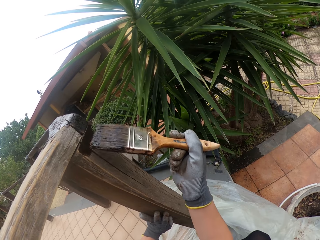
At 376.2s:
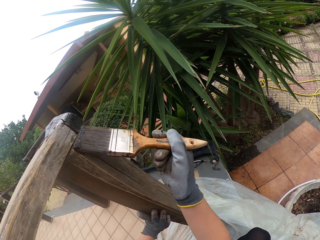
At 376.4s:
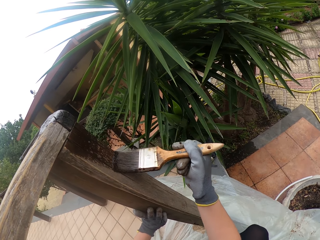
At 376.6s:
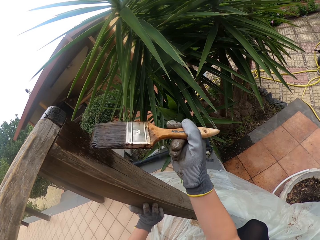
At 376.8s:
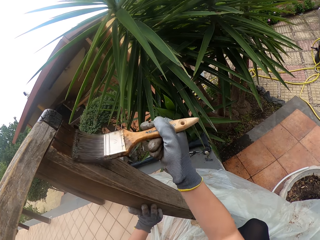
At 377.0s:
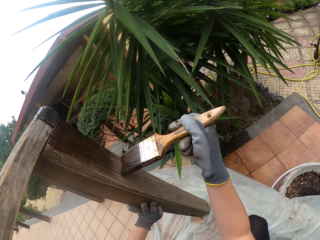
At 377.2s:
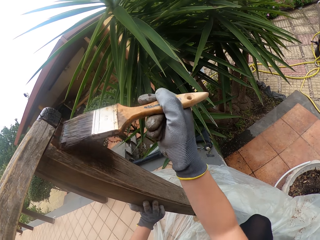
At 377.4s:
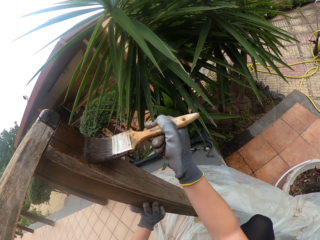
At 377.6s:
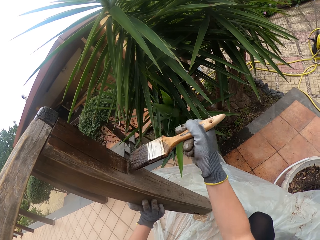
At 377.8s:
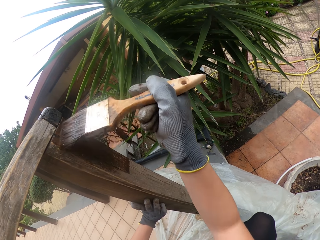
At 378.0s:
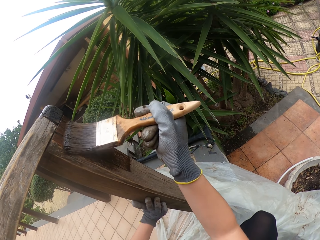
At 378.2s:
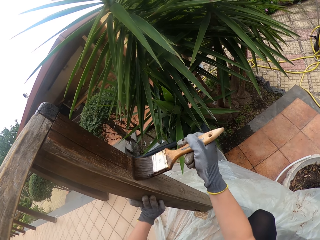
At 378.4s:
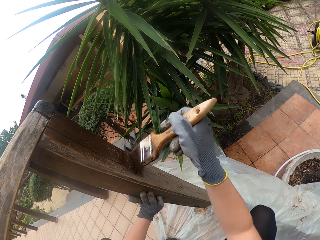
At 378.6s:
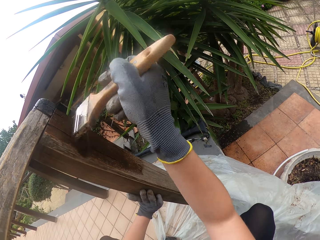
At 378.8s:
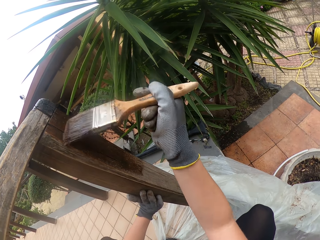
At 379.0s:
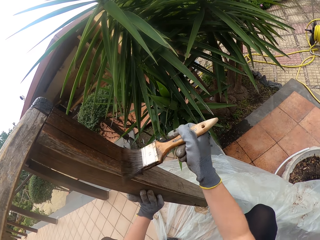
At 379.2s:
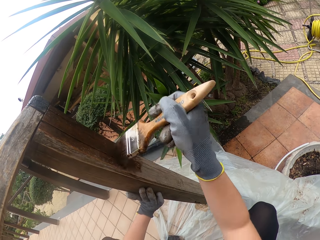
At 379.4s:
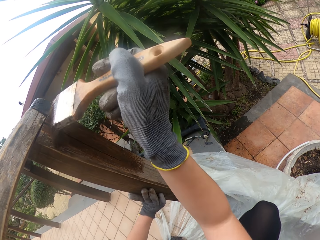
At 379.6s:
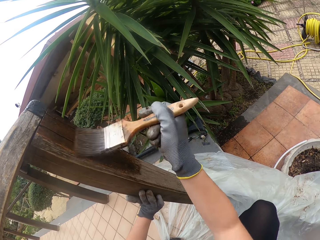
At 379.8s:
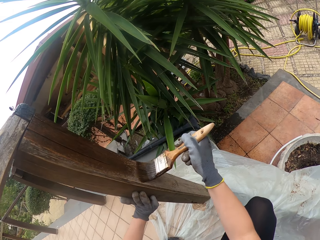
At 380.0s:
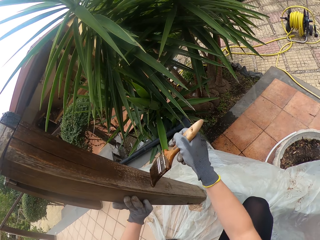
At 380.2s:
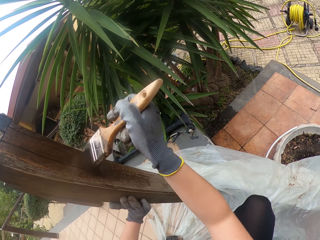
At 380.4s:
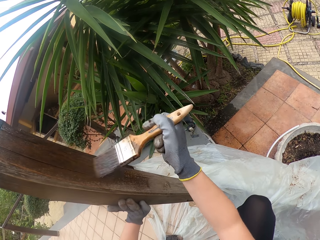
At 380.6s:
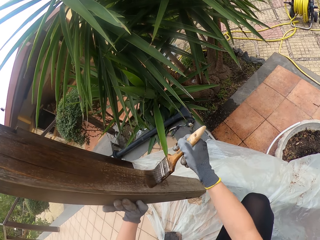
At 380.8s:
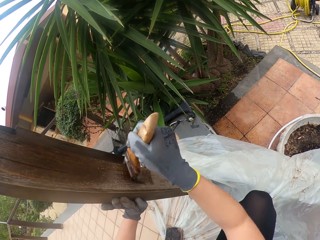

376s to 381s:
The camera wearer paints the post.

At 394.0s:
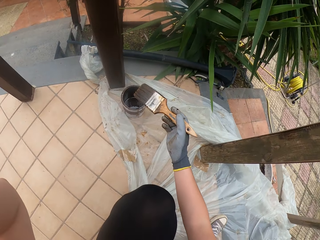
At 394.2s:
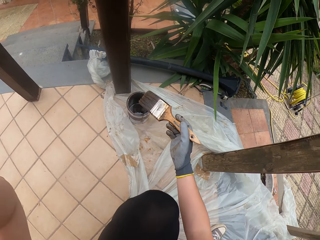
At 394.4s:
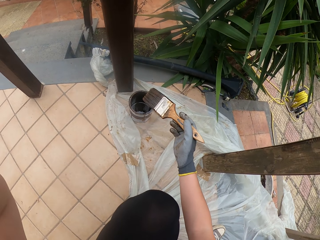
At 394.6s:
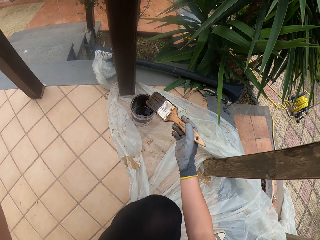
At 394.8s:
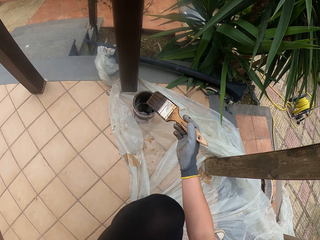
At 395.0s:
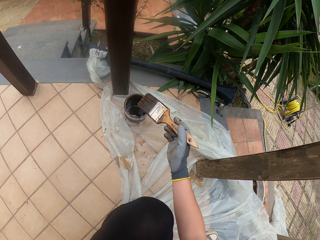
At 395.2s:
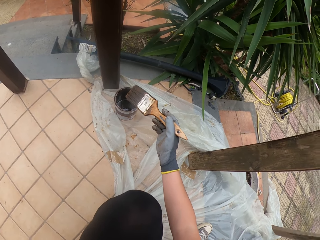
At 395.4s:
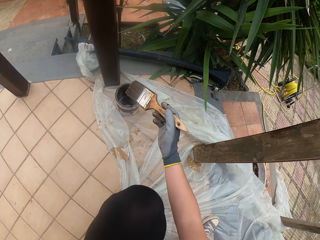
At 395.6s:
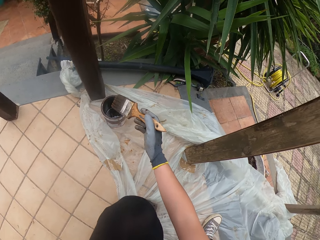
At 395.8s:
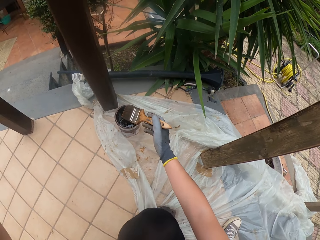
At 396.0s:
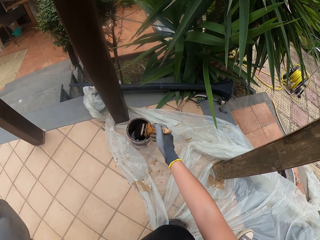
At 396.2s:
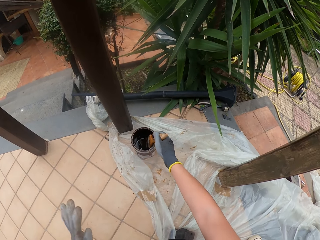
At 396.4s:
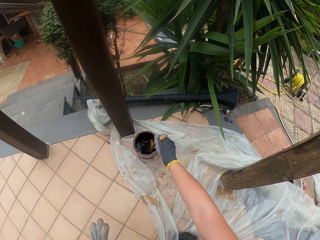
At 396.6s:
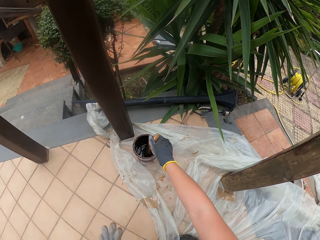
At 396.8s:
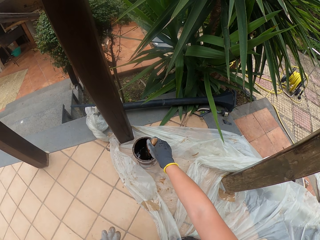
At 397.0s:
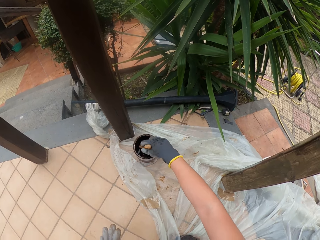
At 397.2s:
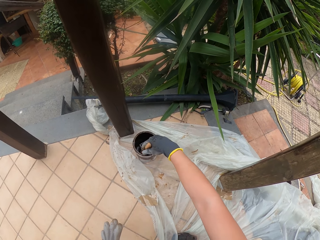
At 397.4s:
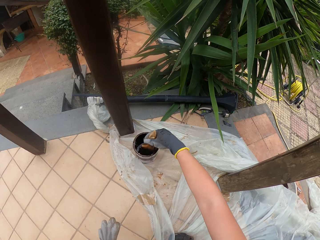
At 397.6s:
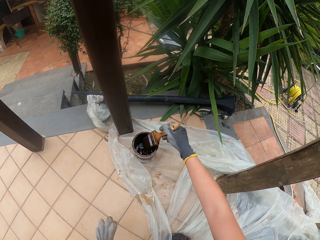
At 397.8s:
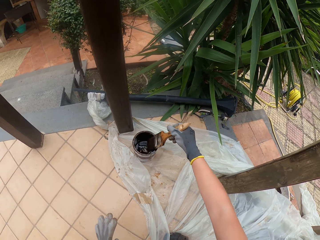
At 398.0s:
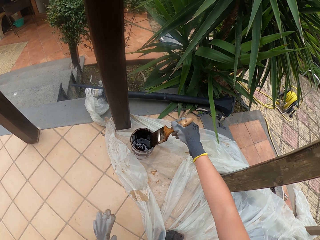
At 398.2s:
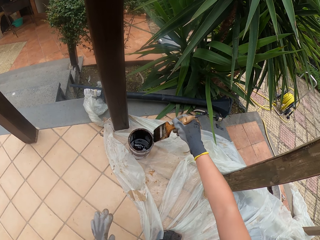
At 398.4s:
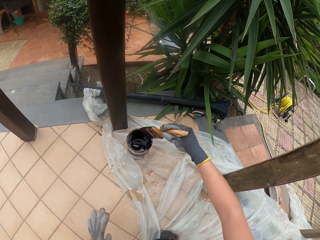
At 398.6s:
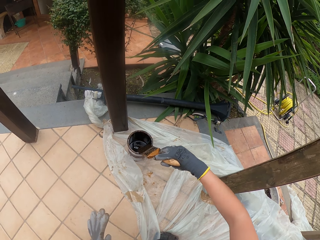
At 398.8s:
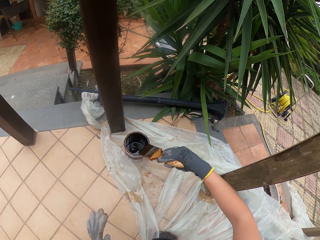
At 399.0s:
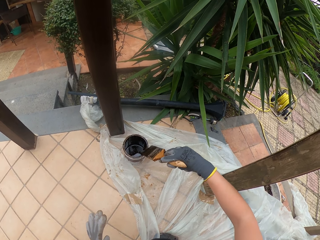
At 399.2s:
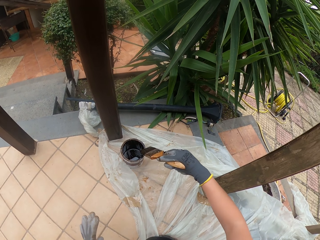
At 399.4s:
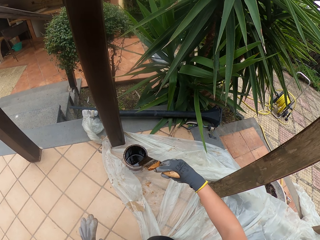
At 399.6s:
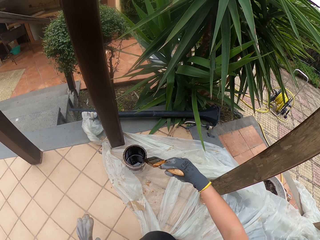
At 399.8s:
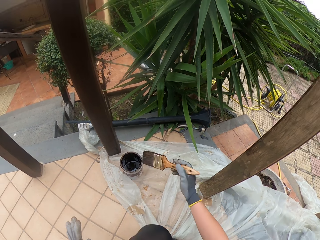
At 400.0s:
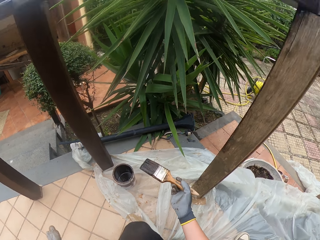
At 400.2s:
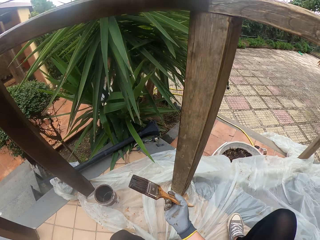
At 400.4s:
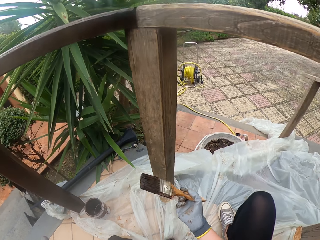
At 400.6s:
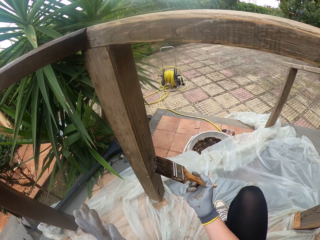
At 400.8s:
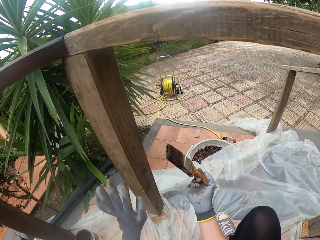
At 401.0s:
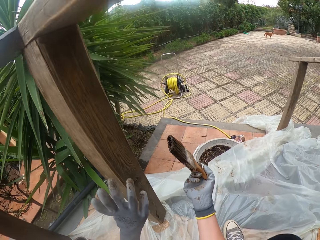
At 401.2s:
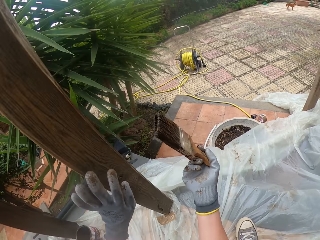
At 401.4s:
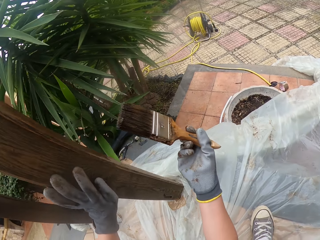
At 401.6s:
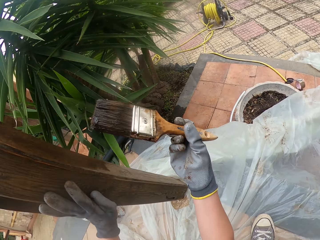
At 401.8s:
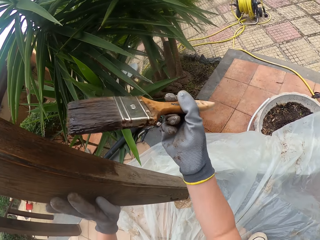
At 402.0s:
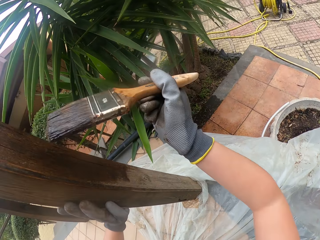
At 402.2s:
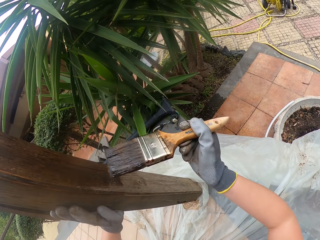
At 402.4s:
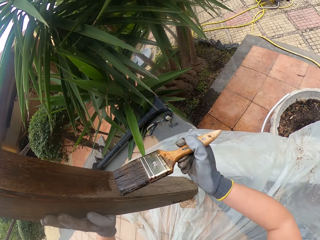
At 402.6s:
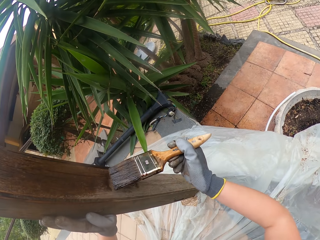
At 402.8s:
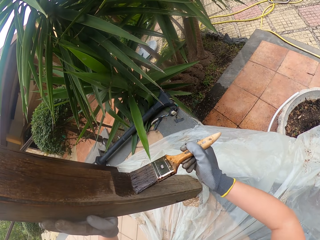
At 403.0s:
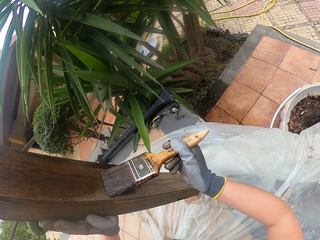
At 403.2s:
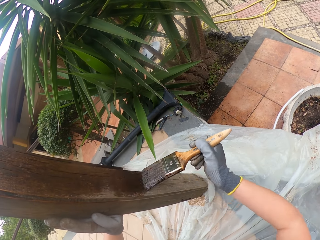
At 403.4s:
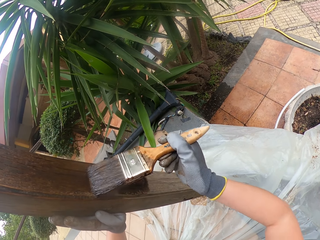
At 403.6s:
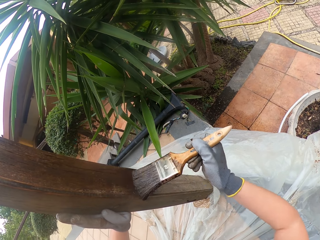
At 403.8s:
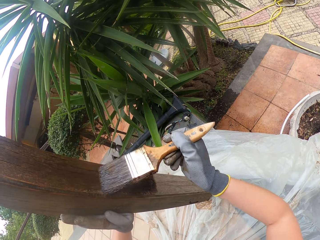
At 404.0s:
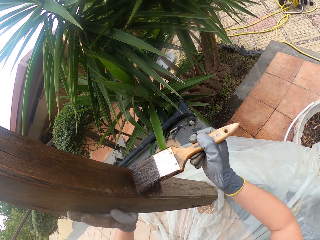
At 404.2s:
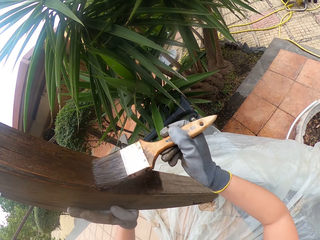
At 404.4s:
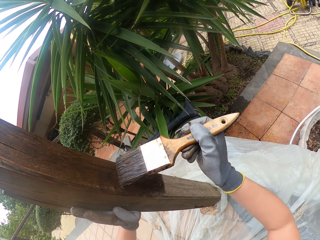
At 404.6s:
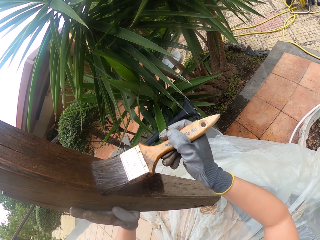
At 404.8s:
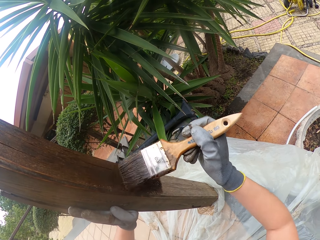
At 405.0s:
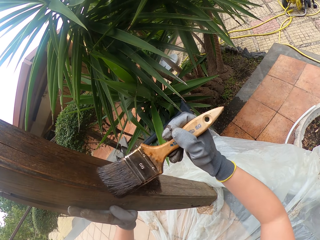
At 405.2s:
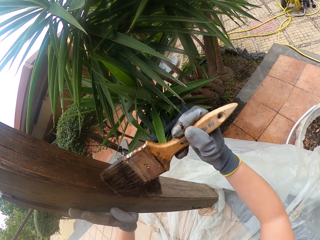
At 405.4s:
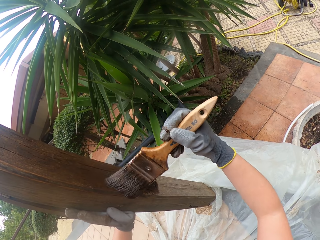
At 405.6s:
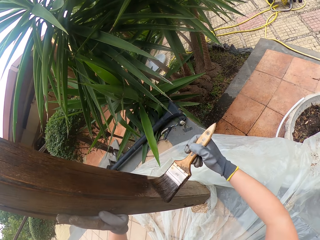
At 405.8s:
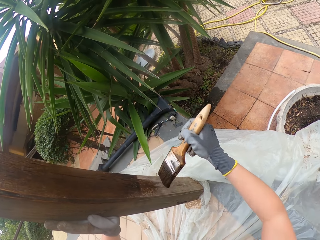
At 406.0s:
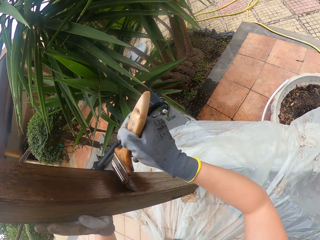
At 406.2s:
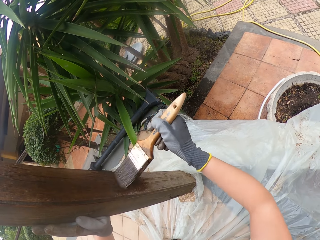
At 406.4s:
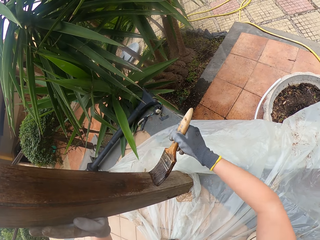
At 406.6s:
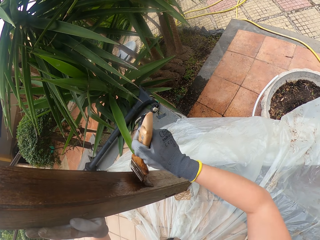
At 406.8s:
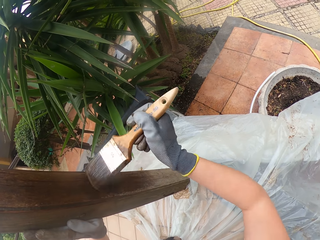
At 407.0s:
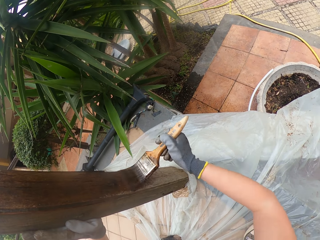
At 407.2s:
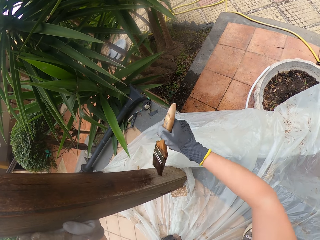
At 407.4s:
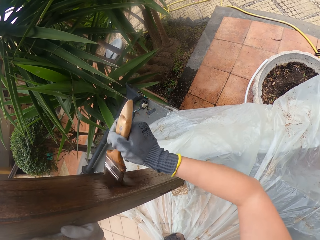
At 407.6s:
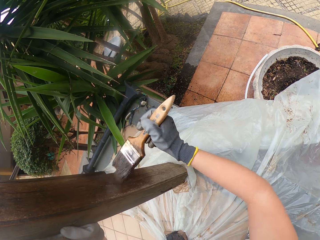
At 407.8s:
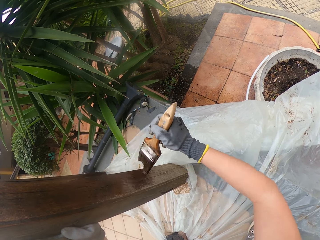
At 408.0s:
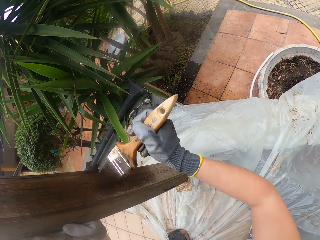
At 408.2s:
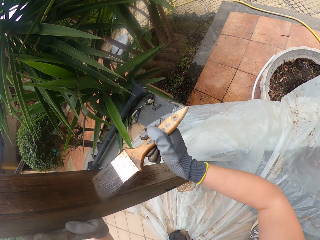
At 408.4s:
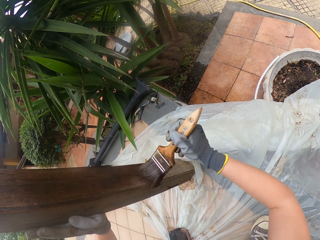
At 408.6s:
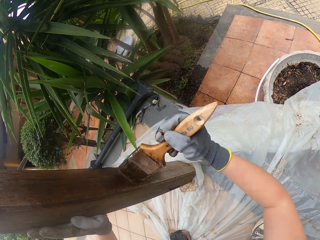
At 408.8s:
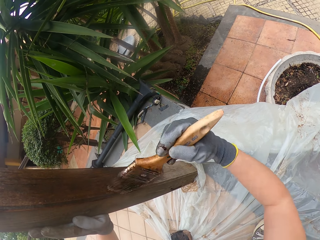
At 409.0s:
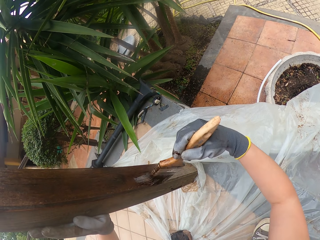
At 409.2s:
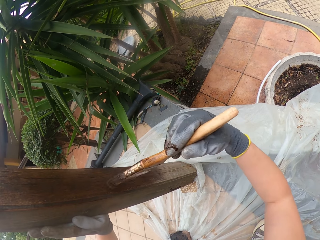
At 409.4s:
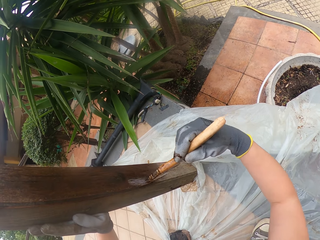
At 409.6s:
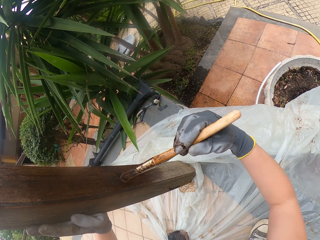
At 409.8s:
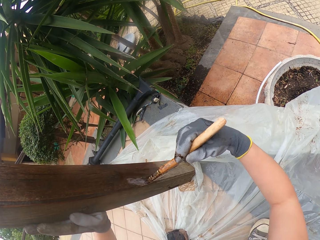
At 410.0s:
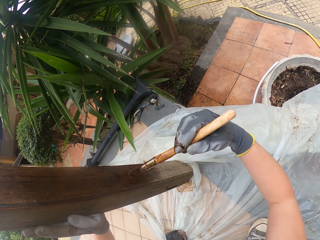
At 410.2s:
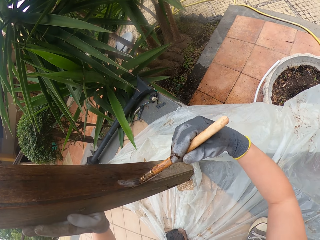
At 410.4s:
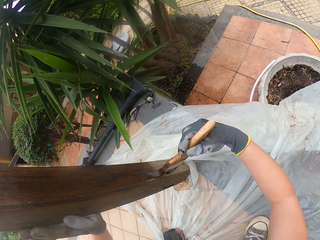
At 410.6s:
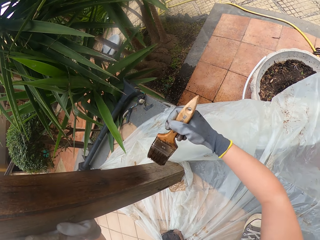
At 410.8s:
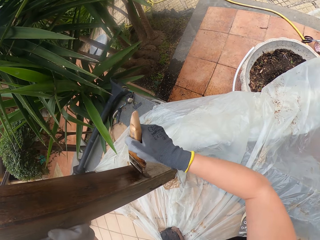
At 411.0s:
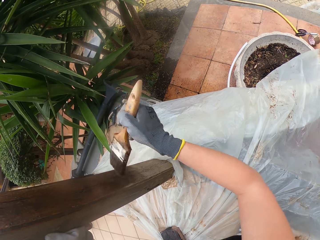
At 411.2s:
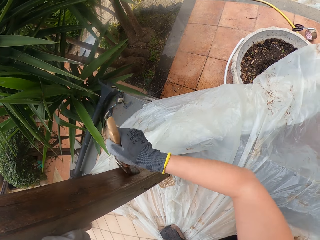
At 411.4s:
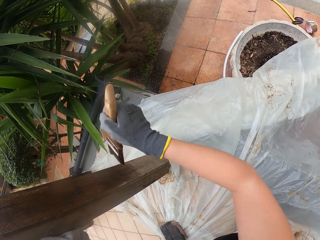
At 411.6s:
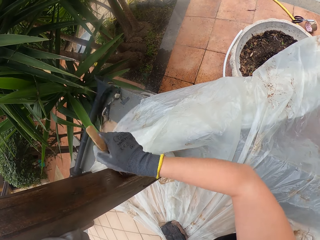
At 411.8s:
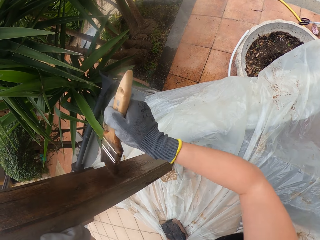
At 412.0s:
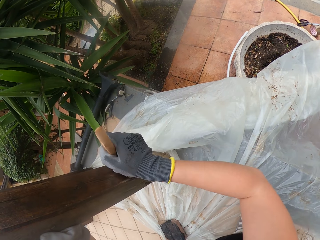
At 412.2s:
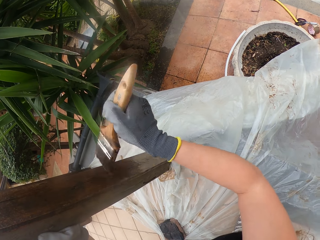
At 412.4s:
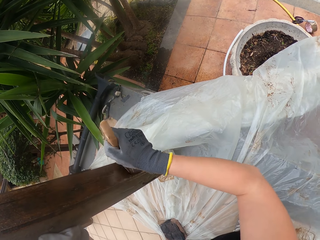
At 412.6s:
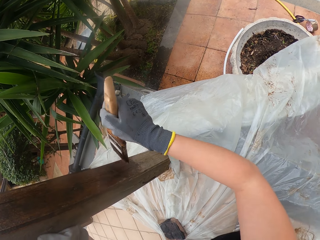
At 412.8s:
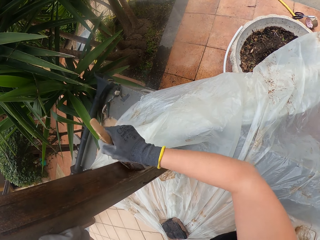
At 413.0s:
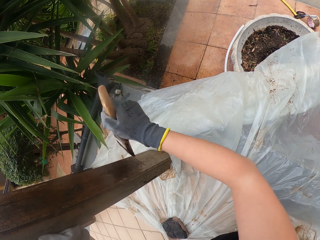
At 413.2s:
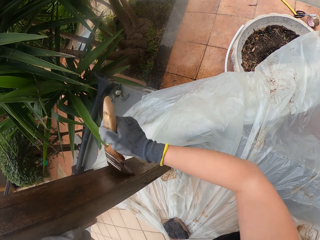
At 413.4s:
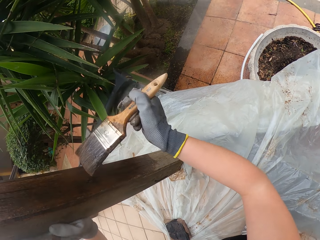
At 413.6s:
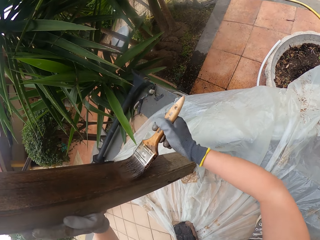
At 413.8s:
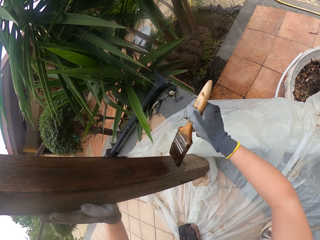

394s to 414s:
The camera wearer dips a paint brush into the paint. They hold the wooden railings with the left hand. They paint the wooden railings.
